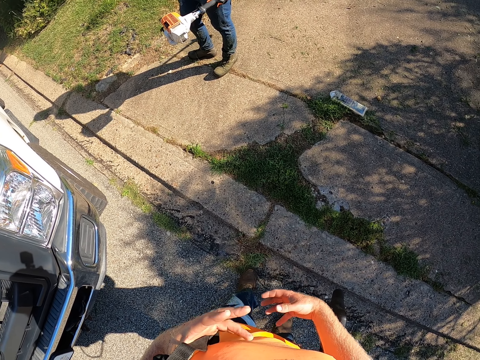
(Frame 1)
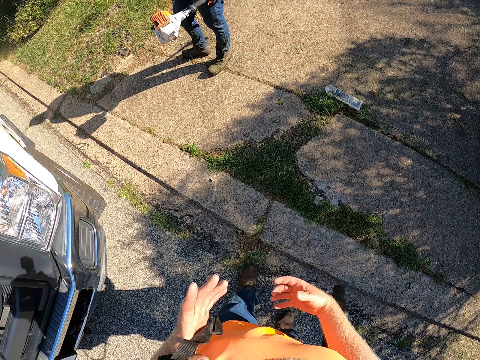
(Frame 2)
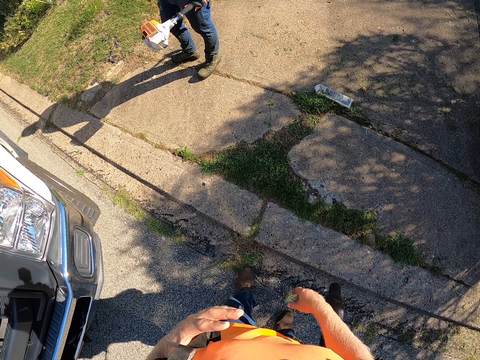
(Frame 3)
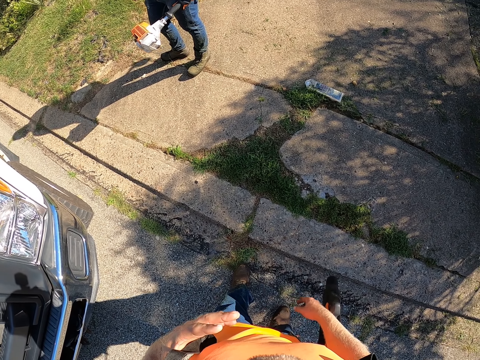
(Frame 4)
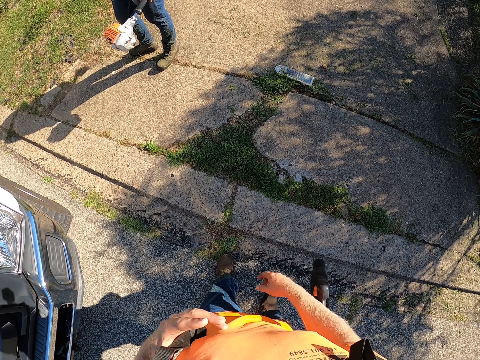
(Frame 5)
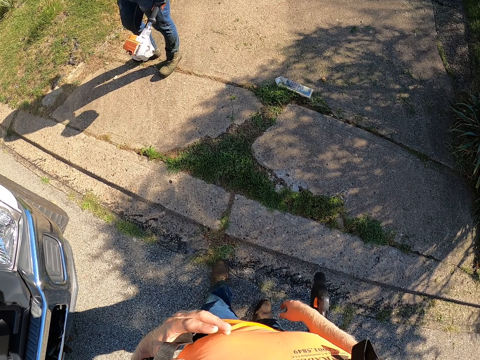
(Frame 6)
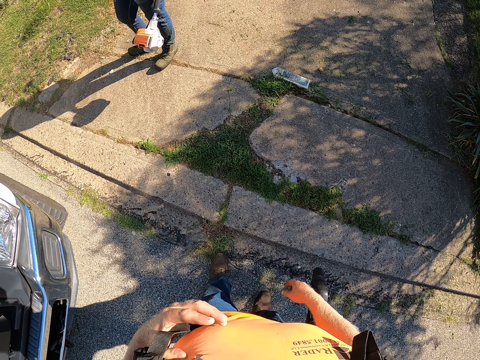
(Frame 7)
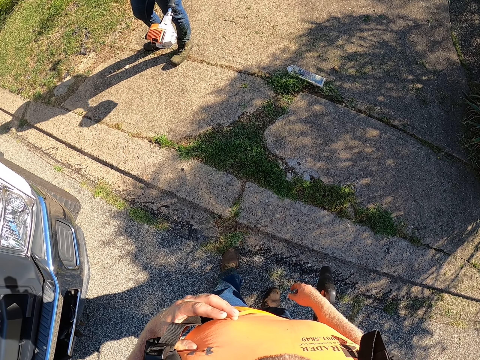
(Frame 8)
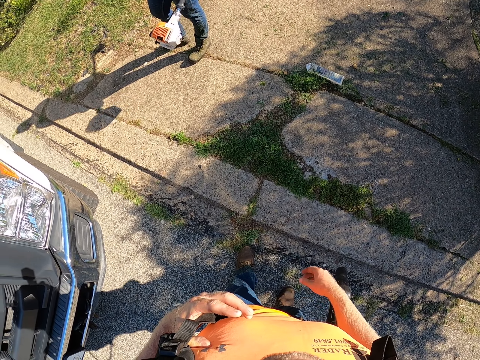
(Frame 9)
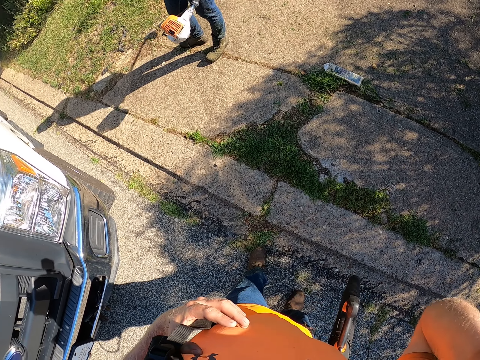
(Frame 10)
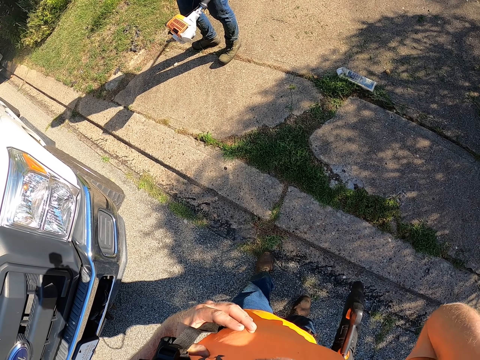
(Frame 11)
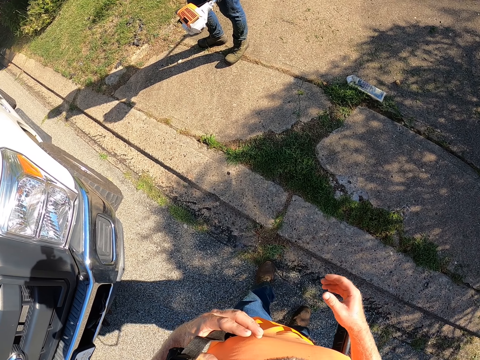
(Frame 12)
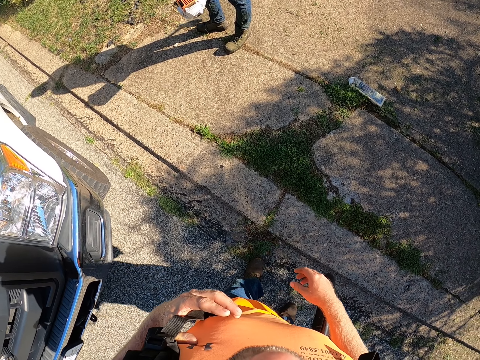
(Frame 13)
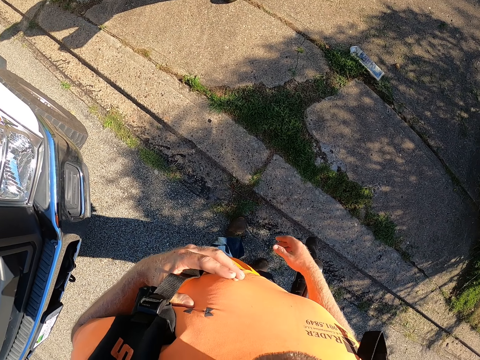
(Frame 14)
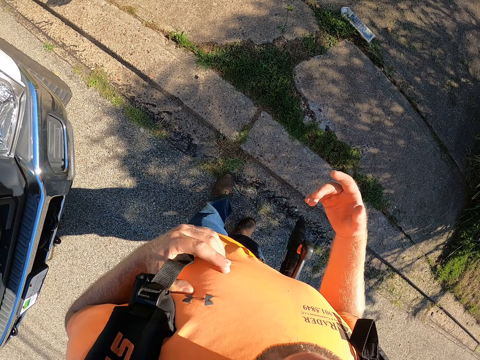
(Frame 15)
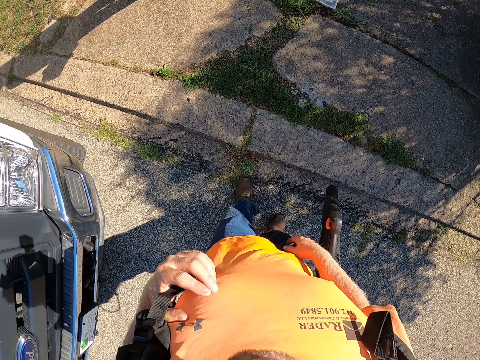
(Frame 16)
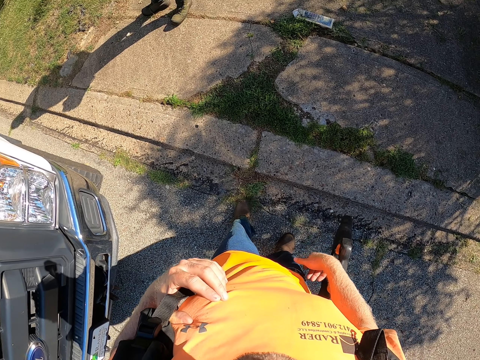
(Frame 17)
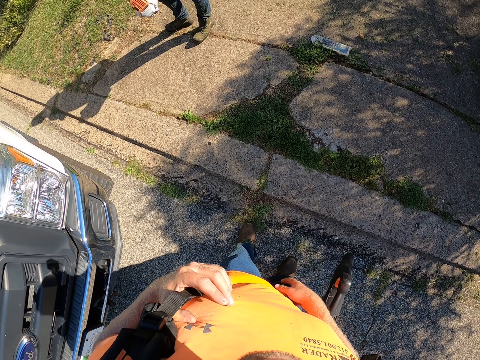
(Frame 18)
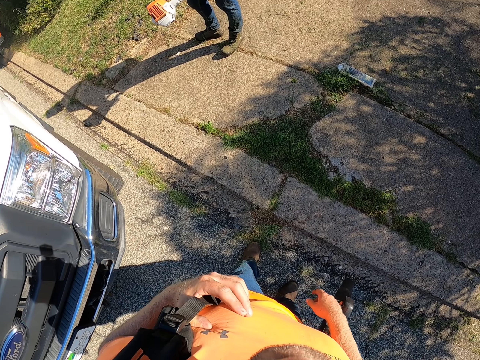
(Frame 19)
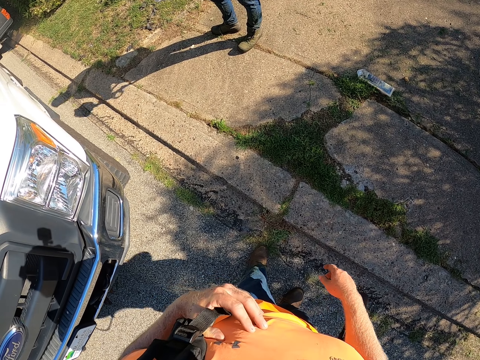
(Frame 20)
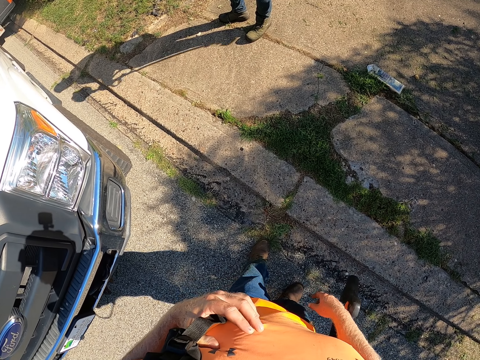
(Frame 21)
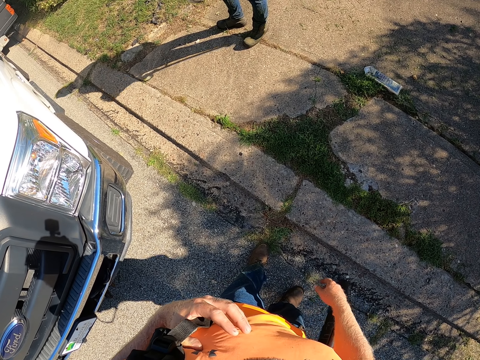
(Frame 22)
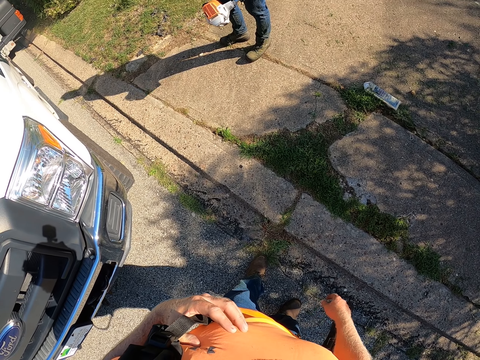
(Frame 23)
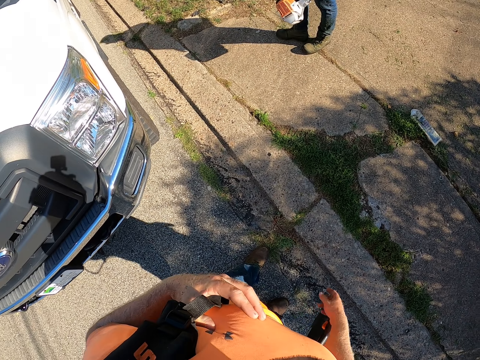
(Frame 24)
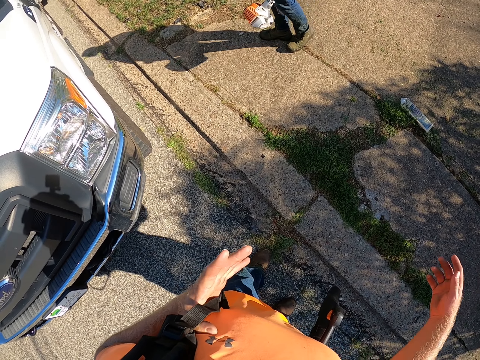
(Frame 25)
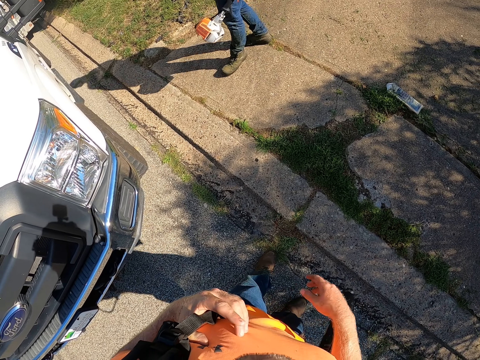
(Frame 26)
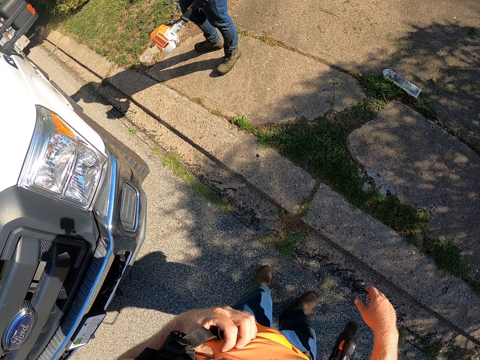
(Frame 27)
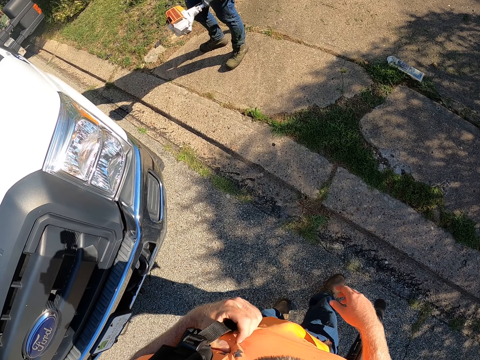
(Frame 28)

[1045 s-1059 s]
The camera wearer lifts the right hand. They speak to a person.

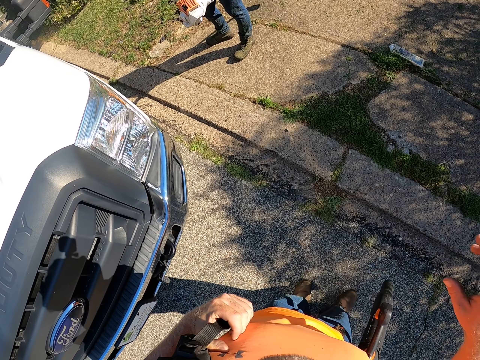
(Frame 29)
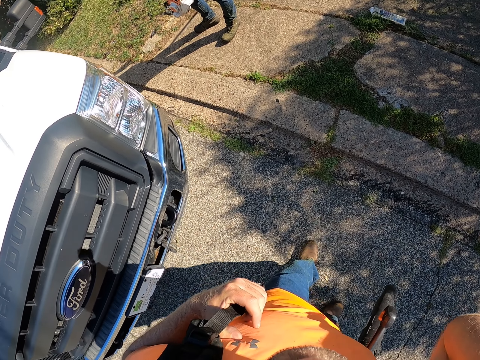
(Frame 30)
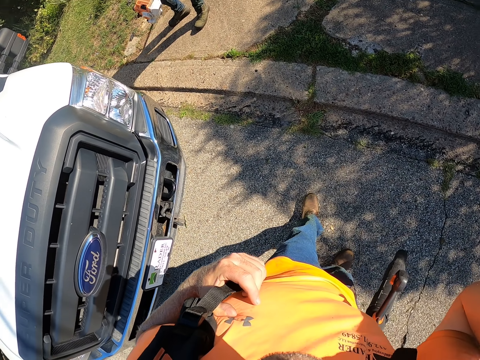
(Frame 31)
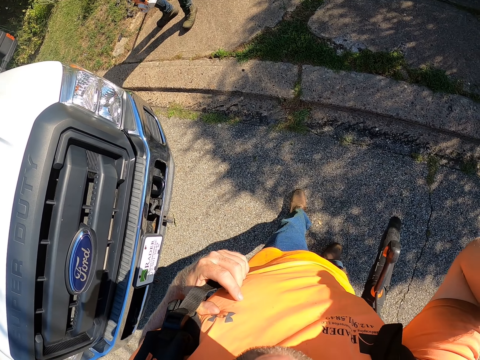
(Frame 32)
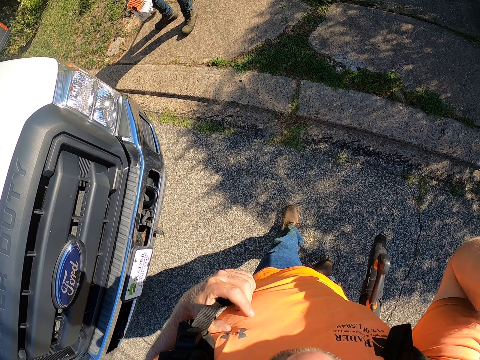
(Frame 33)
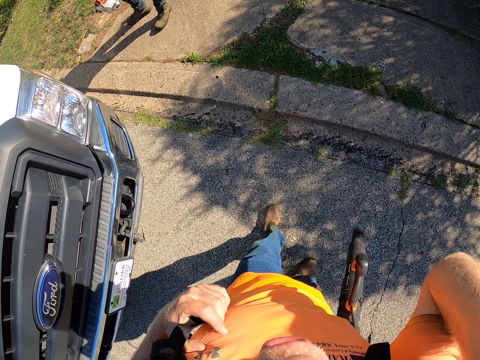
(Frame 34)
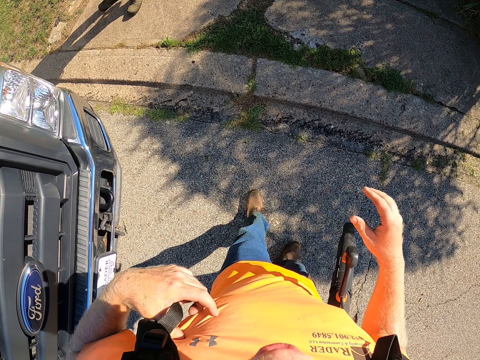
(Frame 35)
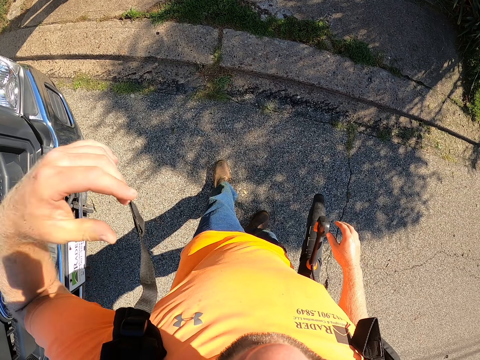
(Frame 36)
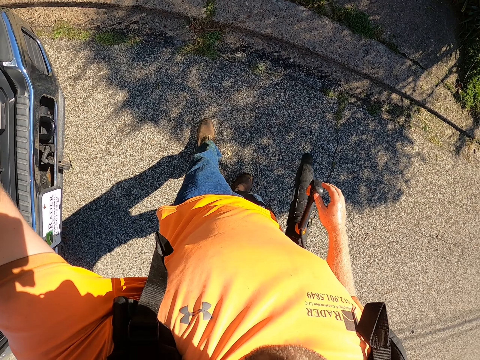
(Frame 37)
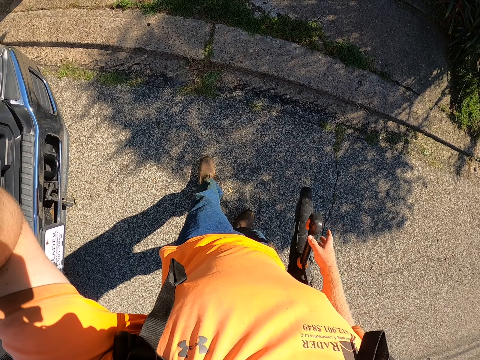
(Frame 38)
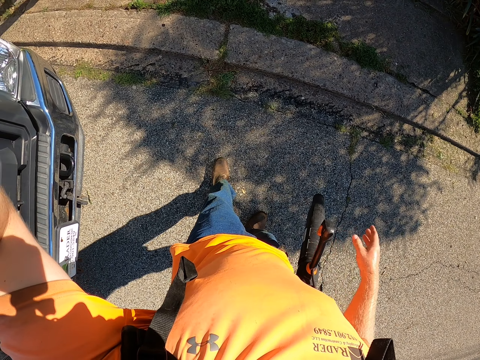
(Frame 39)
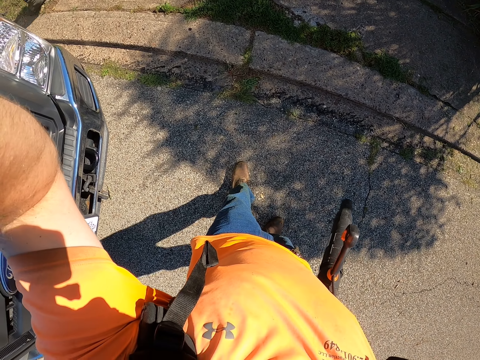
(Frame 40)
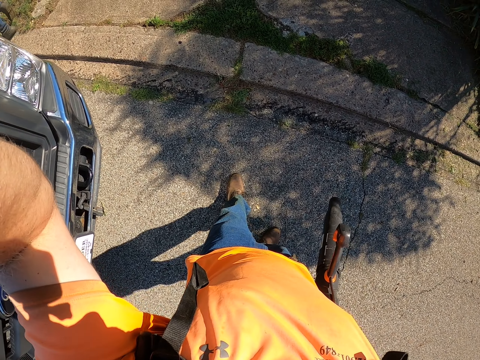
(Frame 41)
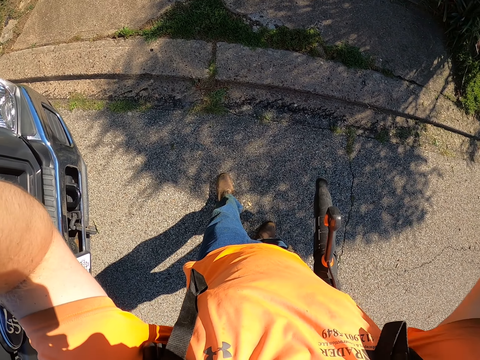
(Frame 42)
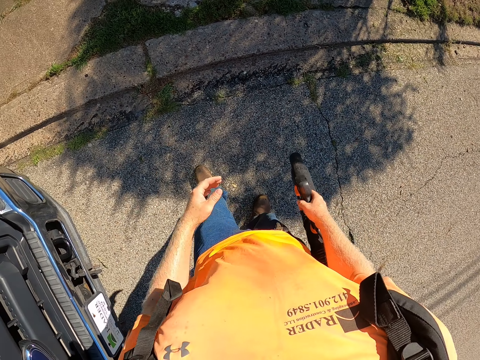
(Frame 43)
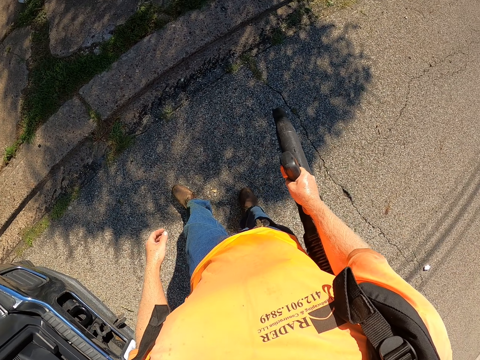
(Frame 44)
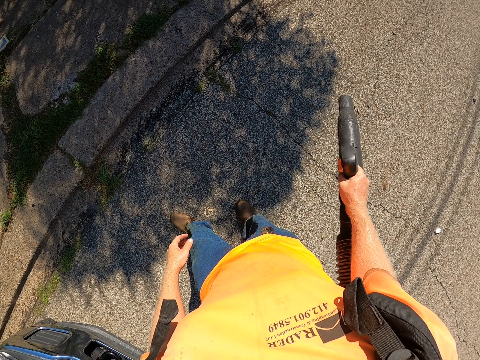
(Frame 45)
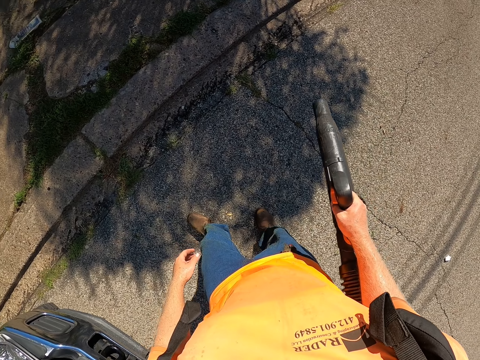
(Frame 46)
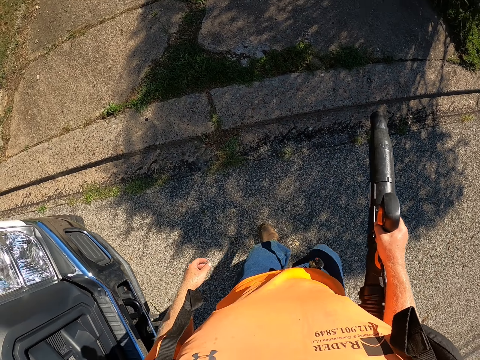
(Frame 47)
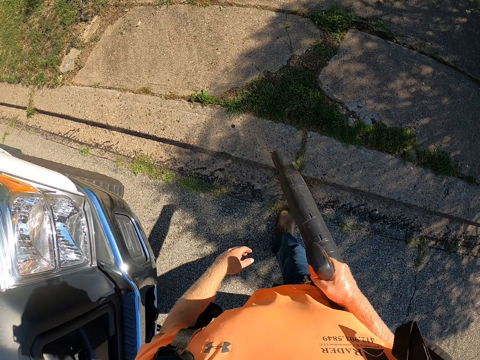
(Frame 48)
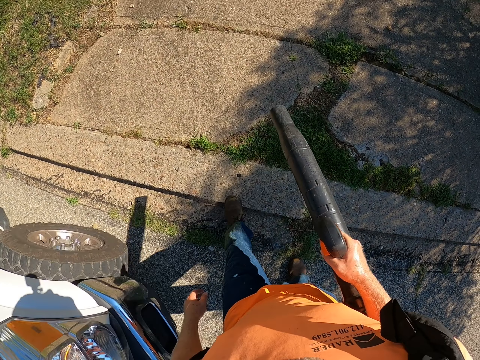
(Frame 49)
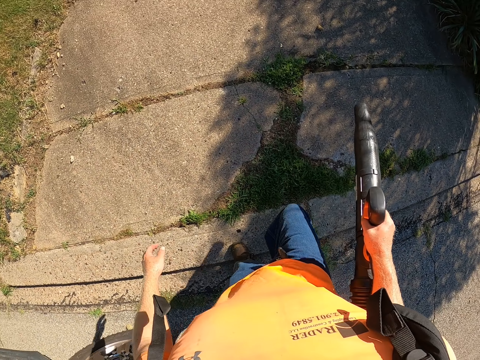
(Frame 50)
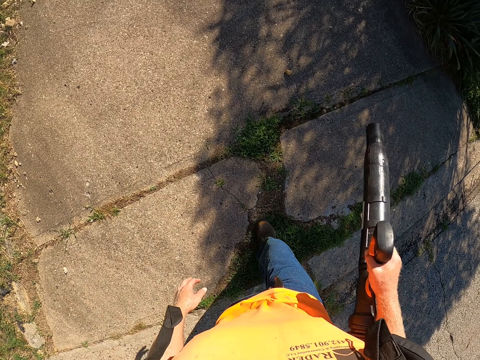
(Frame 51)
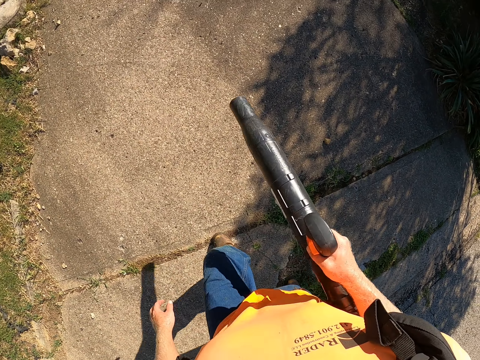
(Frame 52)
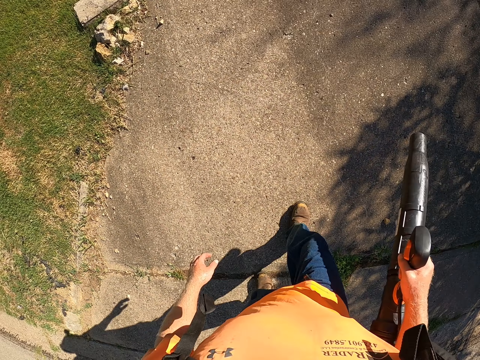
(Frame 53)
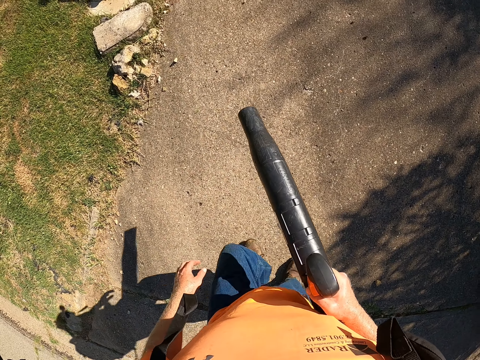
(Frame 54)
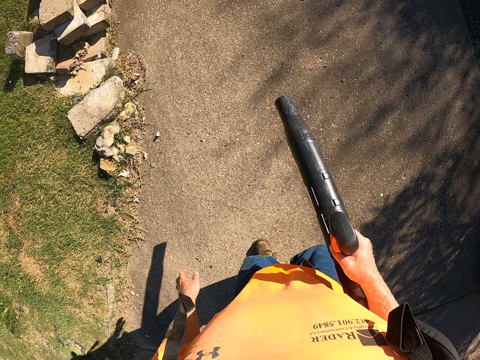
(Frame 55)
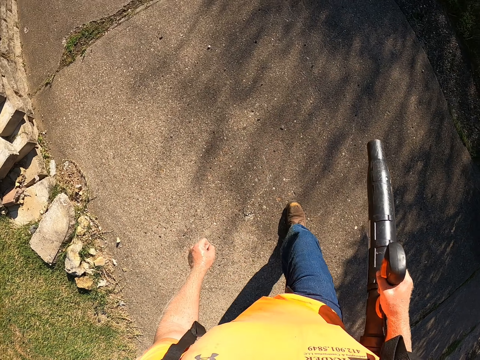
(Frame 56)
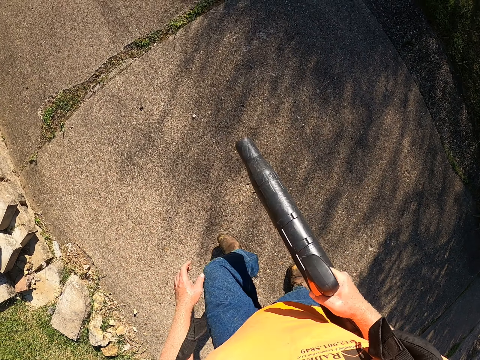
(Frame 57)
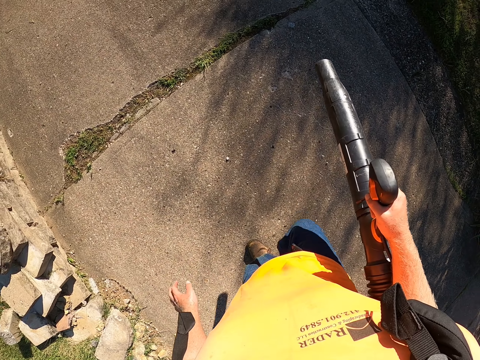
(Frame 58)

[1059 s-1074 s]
The camera wearer blows grass on the floor with the backpack leaf blower in his right hand. He blows the pavement. He blows the pavement again and walks.
